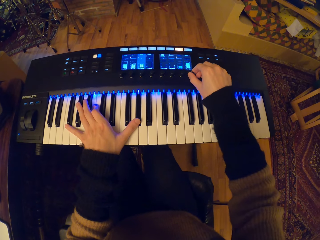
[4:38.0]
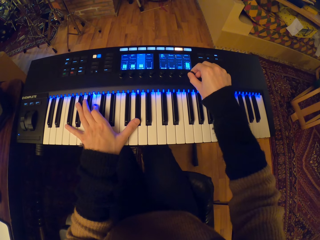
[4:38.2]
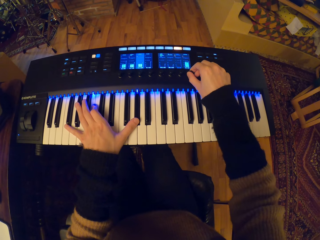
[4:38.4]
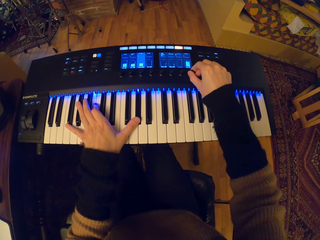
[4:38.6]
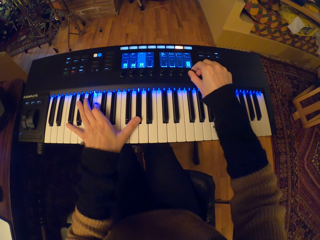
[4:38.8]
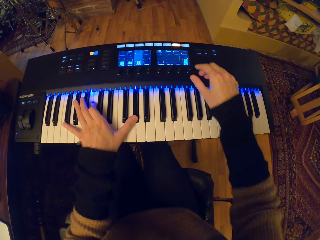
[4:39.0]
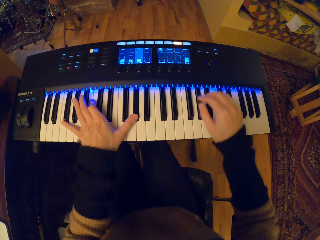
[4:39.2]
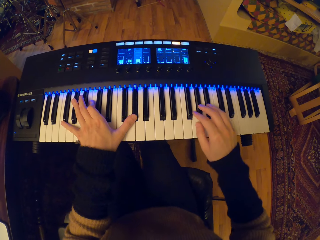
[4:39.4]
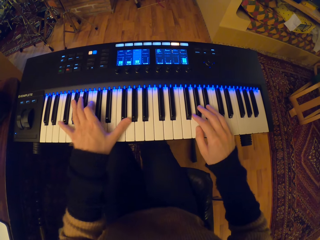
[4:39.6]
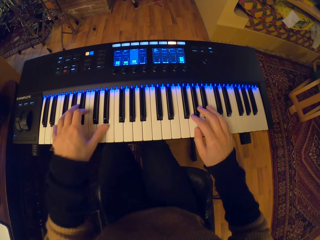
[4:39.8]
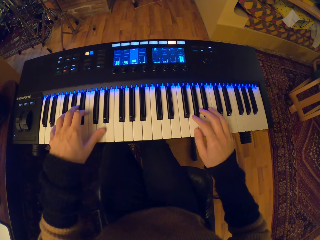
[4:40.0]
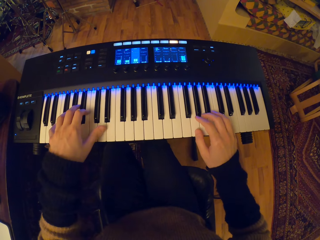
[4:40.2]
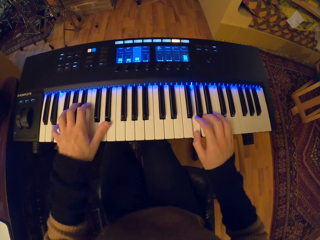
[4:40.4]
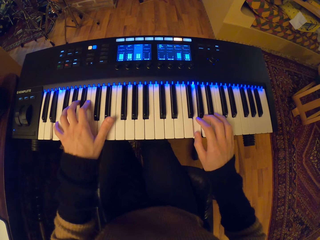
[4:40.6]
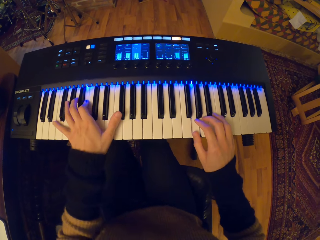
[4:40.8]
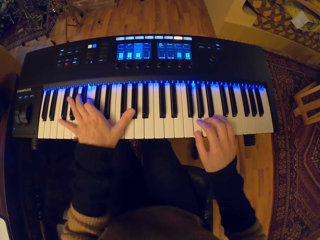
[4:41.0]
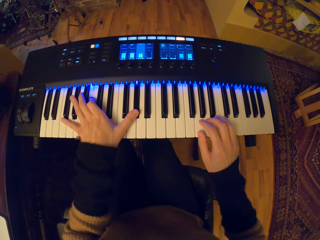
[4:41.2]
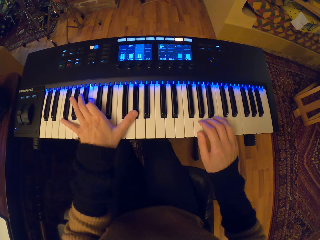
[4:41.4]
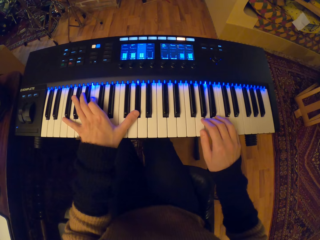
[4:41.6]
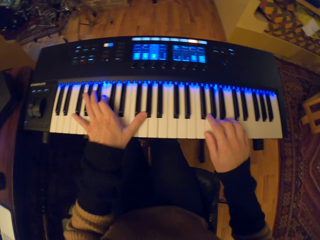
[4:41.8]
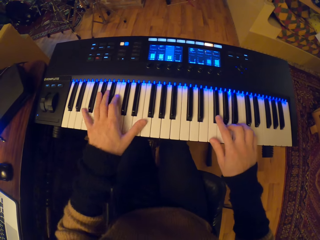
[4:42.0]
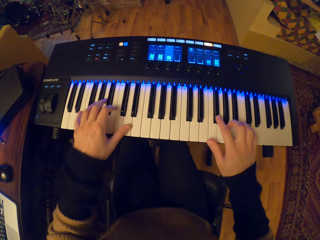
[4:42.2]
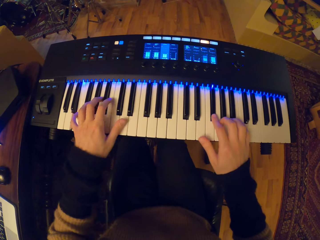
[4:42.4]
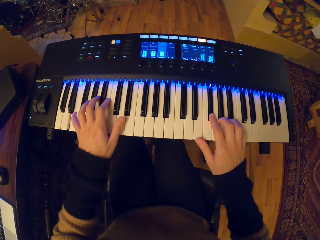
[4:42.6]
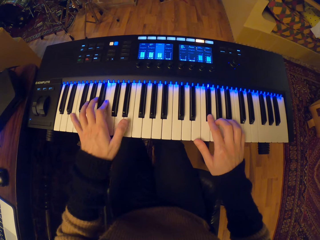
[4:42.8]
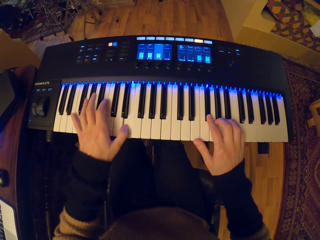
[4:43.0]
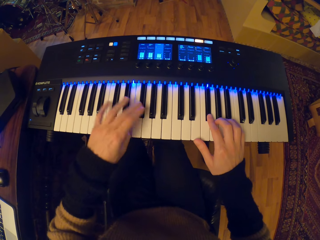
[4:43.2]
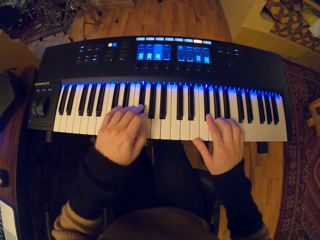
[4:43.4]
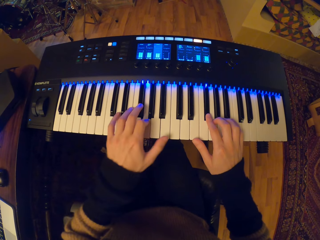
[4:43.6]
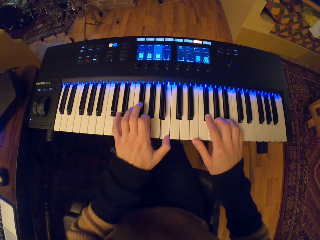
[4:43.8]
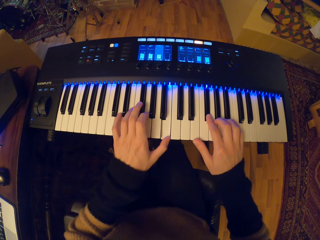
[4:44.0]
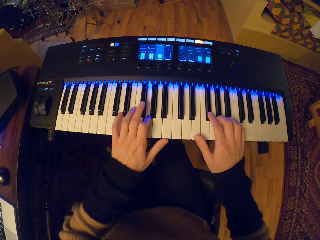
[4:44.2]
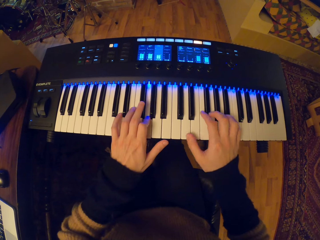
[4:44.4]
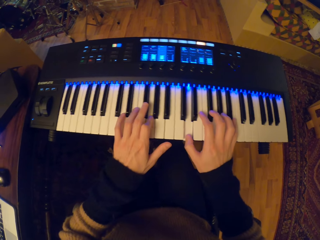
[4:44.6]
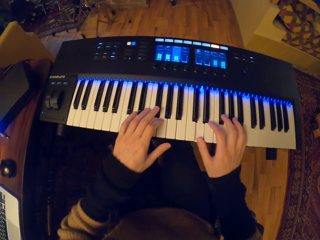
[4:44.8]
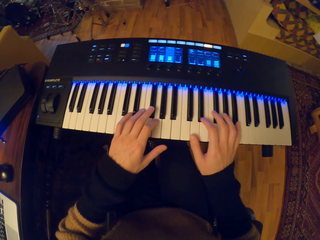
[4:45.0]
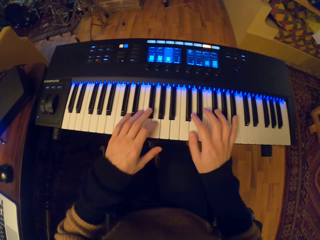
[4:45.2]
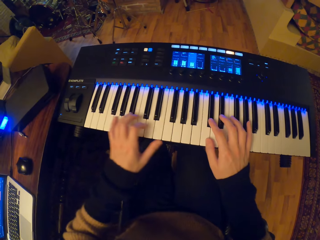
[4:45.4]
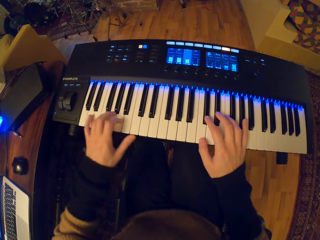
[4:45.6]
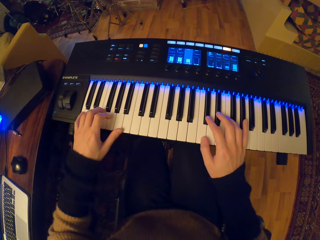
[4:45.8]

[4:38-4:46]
The camera wearer reduces the volume. They play the keyboard with both hands.

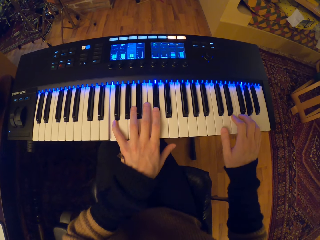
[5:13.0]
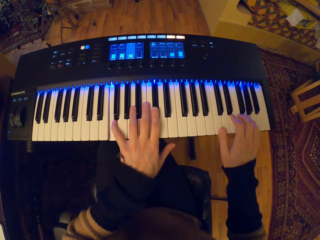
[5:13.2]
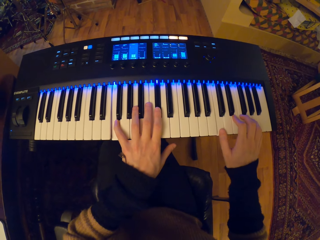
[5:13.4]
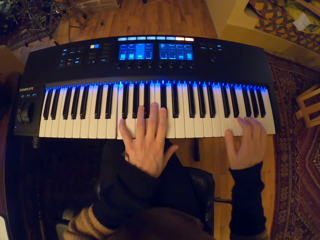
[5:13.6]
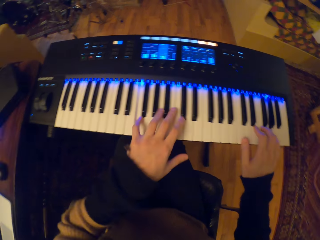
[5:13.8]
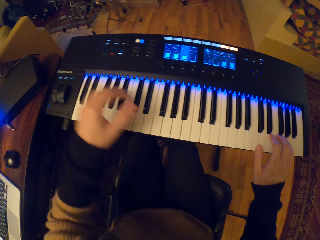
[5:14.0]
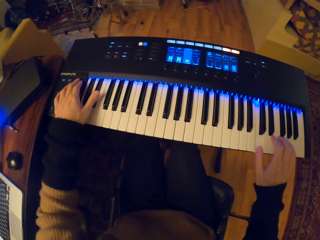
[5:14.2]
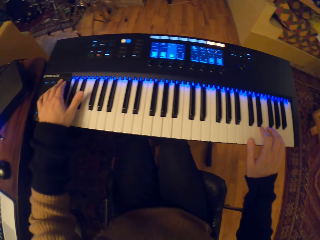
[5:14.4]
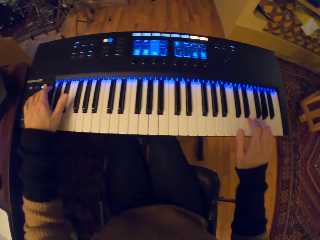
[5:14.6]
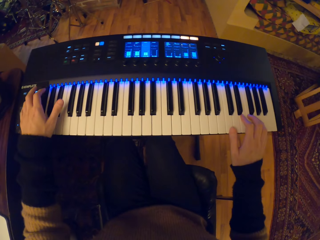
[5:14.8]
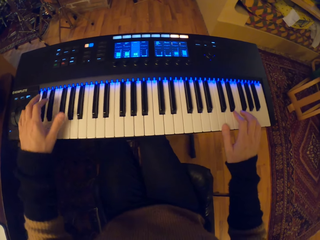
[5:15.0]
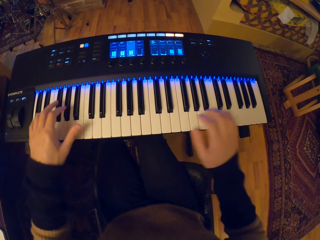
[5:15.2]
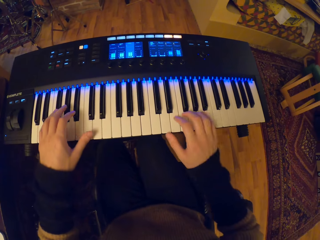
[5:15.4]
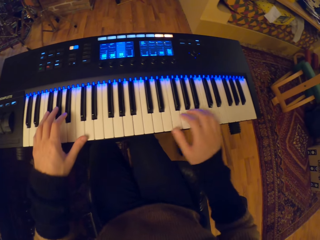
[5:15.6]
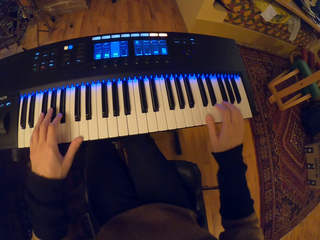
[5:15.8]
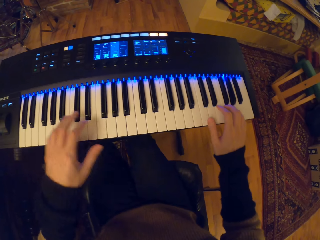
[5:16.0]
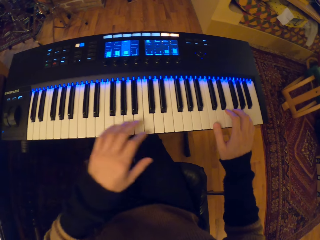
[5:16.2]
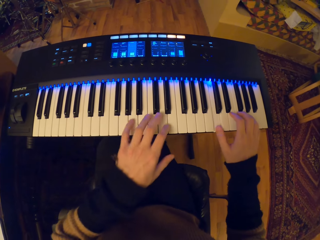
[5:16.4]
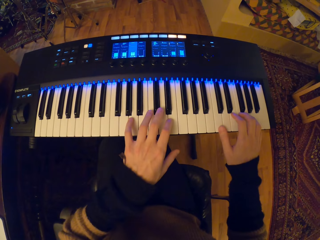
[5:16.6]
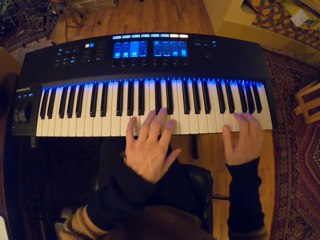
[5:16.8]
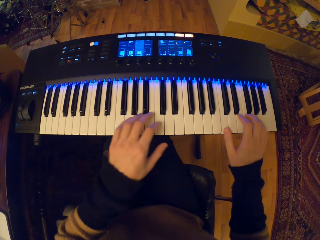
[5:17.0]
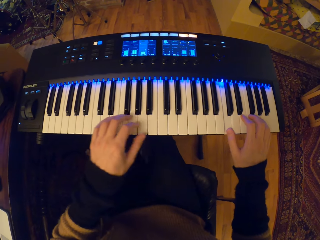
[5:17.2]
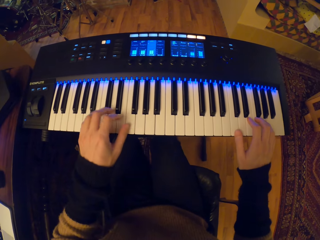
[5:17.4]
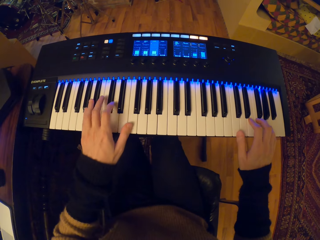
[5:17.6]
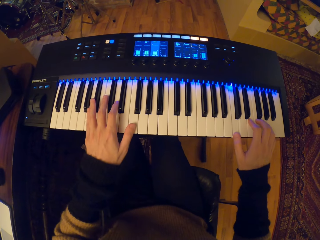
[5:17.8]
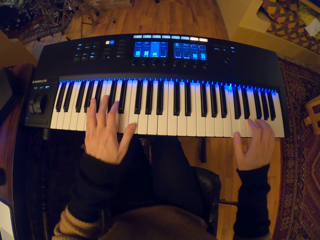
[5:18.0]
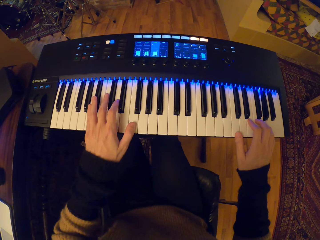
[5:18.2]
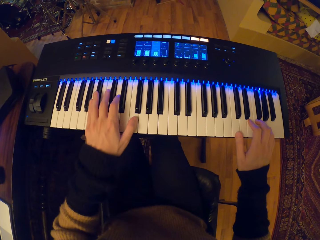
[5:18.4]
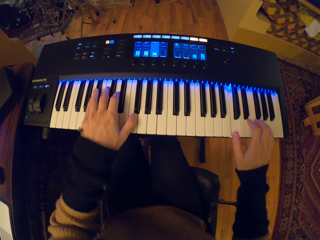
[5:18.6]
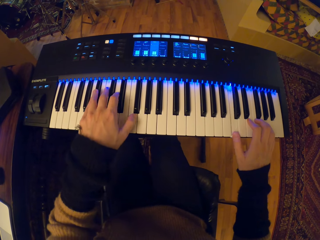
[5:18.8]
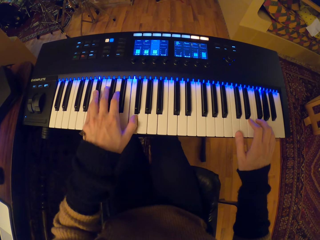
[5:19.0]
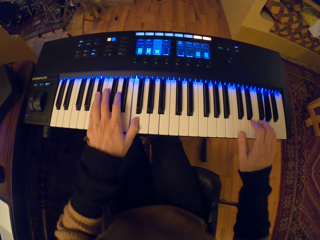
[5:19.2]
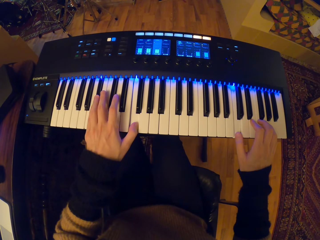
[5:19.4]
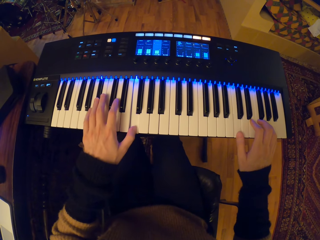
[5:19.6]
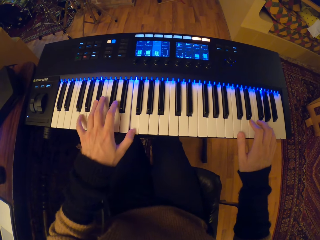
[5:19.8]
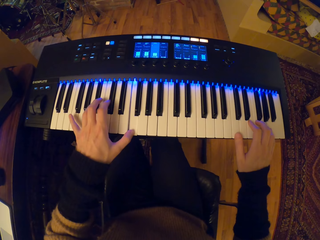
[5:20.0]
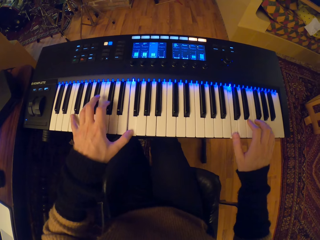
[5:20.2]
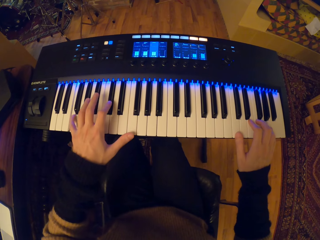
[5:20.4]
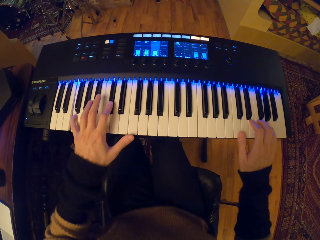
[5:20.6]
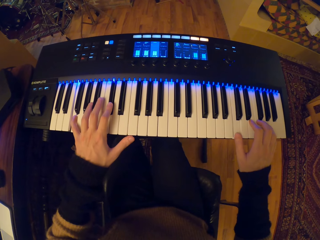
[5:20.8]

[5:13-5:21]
The camera wearer presses a button on the keyboard with her left hand. She plays the keyboard with her right hand. She plays the keyboard with both hands.

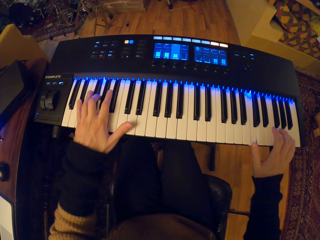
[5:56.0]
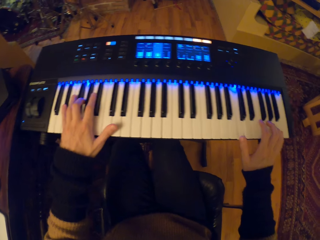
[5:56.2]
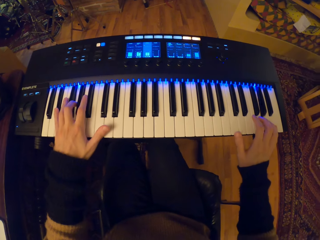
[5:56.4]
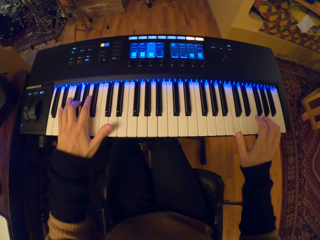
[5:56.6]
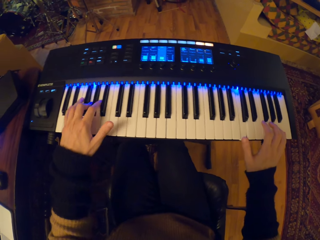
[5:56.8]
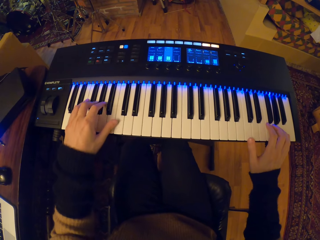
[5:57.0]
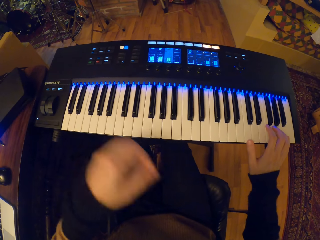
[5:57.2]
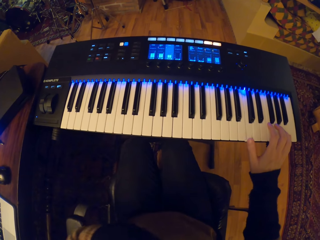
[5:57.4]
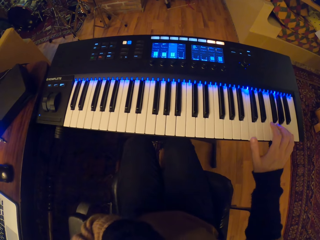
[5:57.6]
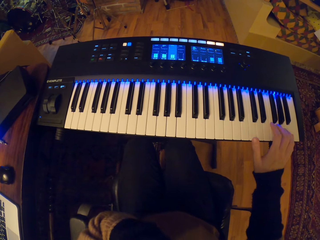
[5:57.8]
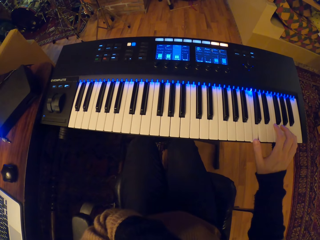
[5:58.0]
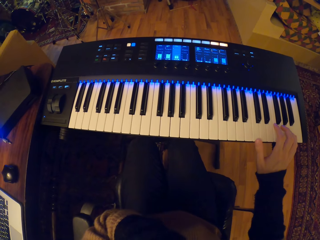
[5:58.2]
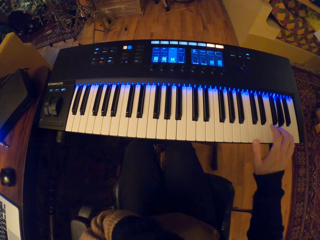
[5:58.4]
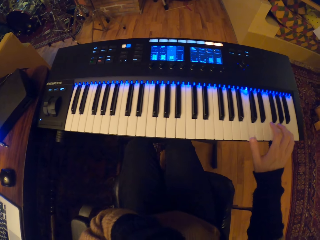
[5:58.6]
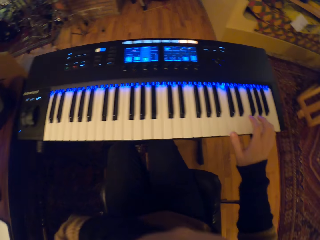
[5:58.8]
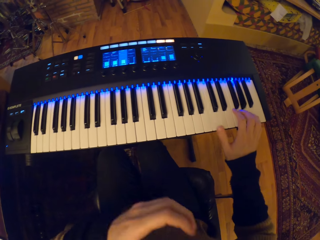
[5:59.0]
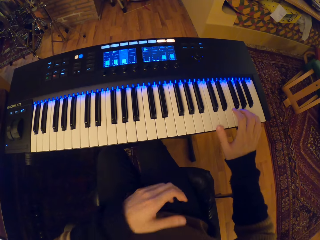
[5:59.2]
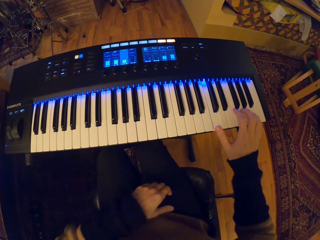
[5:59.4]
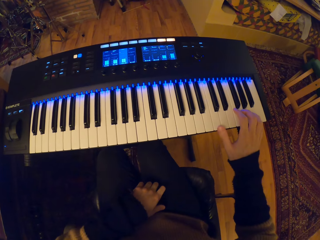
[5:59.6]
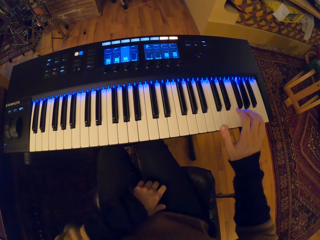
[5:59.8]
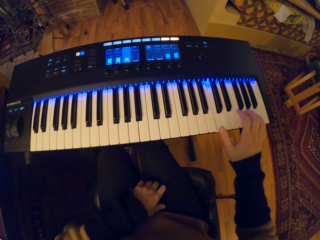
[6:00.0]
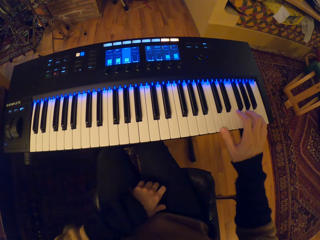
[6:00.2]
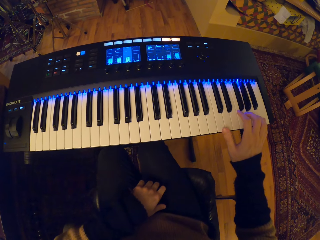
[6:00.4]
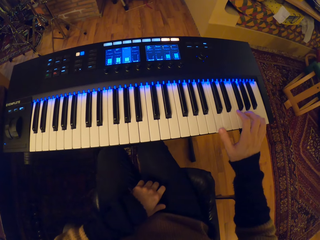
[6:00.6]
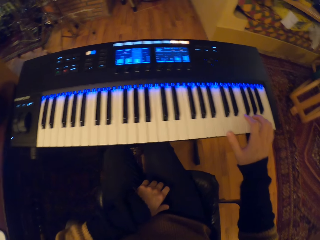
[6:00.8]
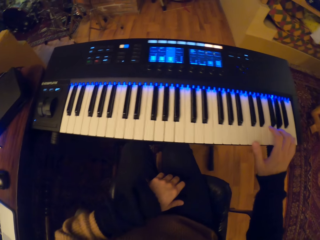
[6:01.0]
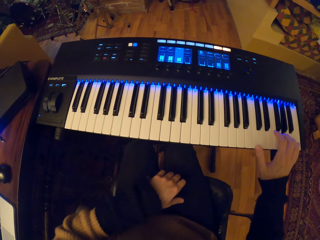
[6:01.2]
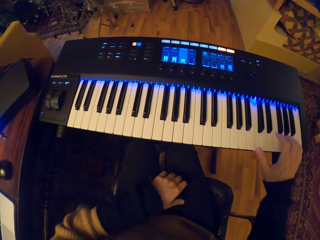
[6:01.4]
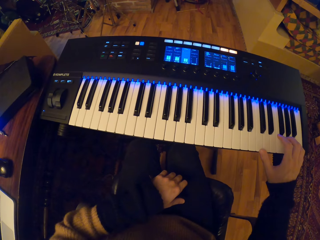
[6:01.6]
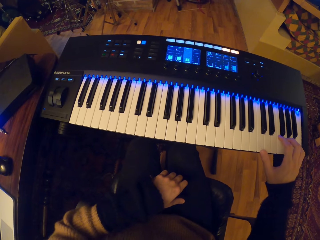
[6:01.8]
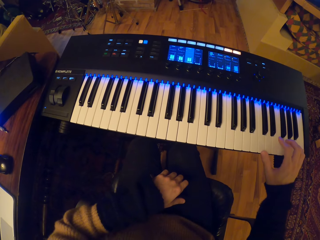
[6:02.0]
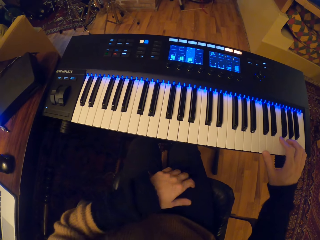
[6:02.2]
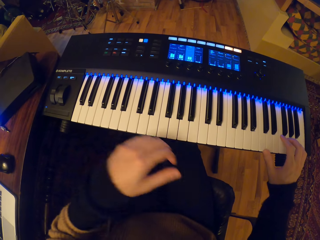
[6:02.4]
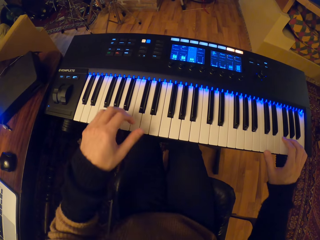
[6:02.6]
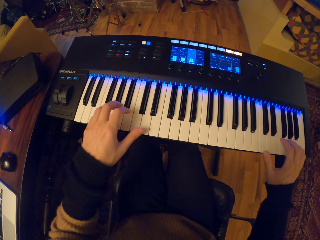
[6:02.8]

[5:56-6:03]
The camera wearer touches her face with her left hand. She plays the keyboard with her right hand. She drops her left hand on her lap.
